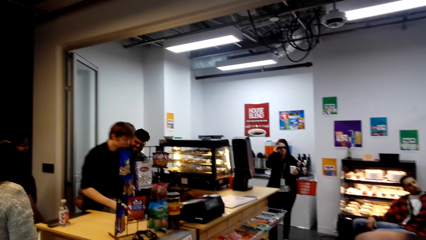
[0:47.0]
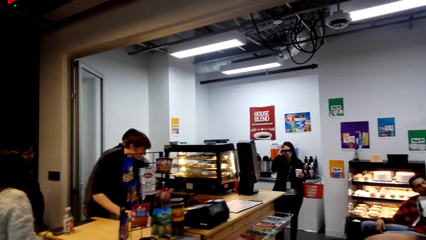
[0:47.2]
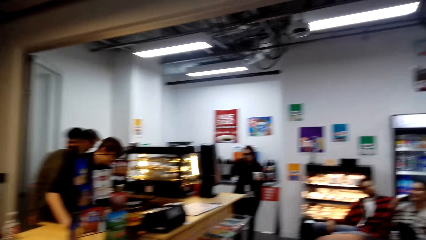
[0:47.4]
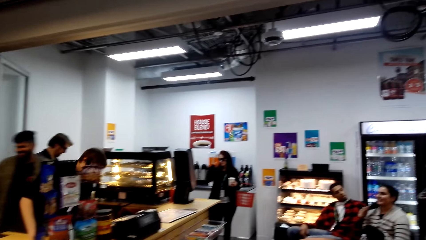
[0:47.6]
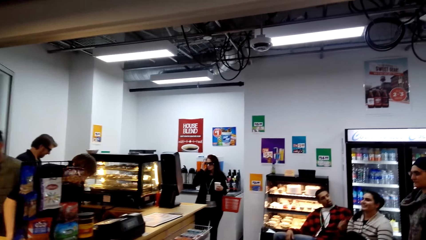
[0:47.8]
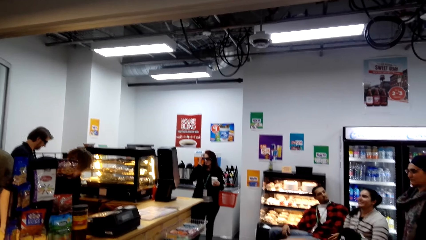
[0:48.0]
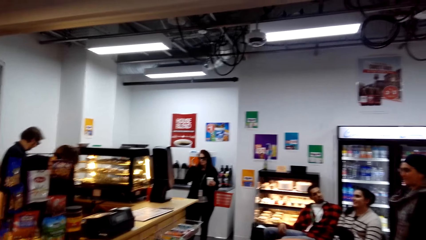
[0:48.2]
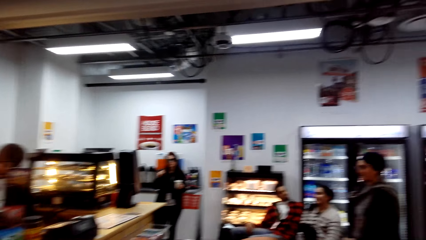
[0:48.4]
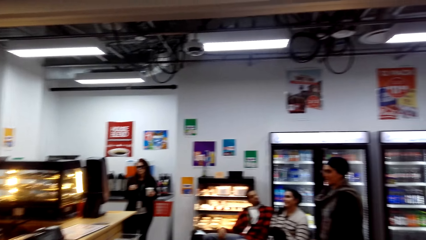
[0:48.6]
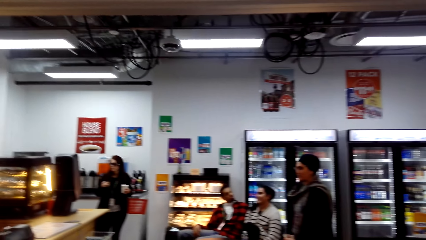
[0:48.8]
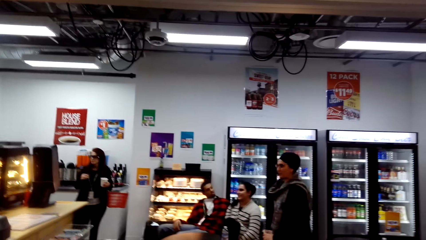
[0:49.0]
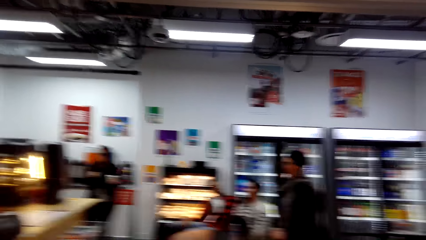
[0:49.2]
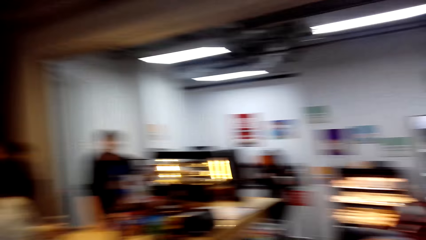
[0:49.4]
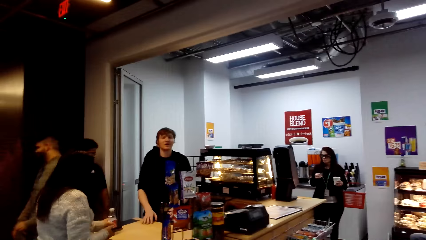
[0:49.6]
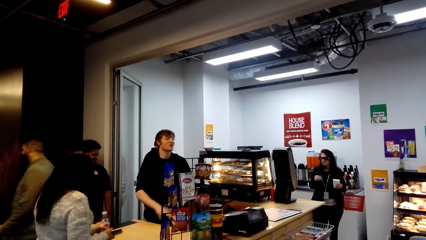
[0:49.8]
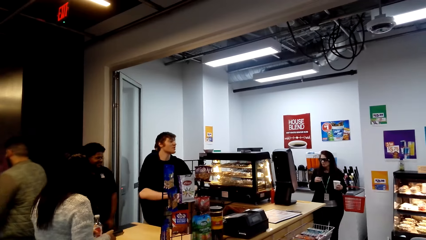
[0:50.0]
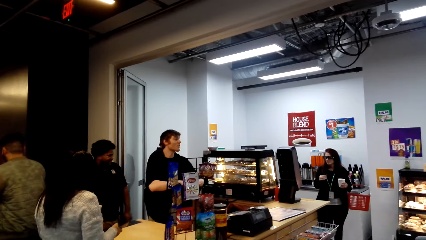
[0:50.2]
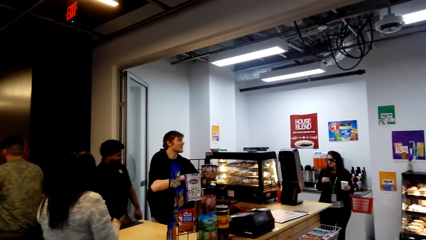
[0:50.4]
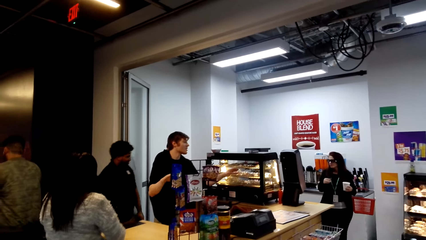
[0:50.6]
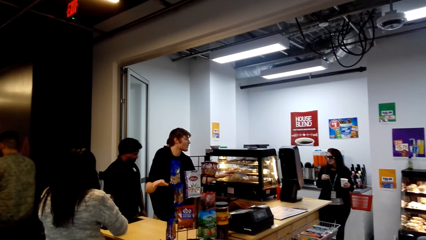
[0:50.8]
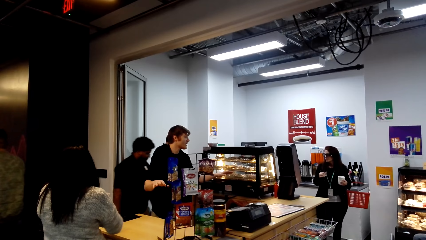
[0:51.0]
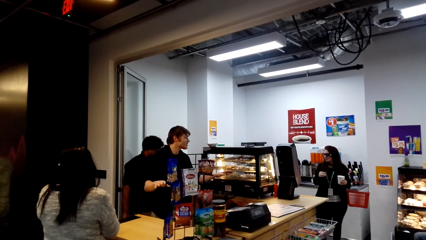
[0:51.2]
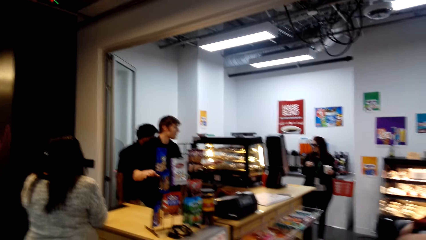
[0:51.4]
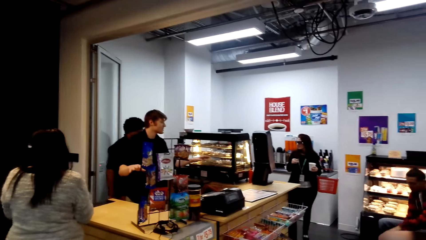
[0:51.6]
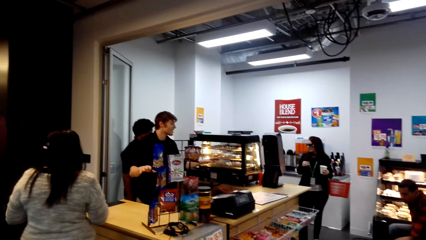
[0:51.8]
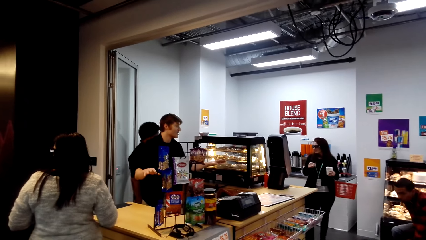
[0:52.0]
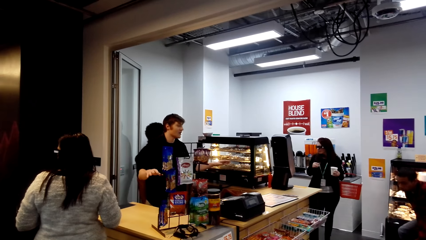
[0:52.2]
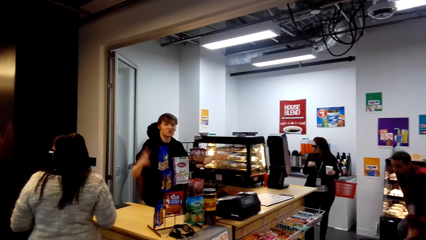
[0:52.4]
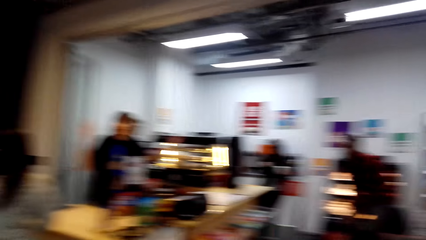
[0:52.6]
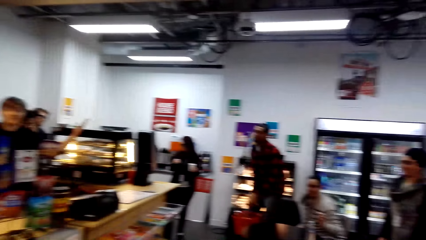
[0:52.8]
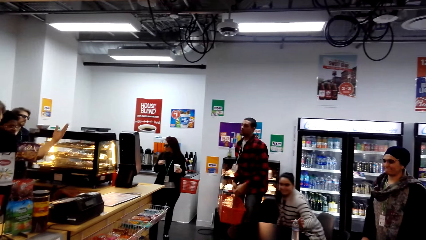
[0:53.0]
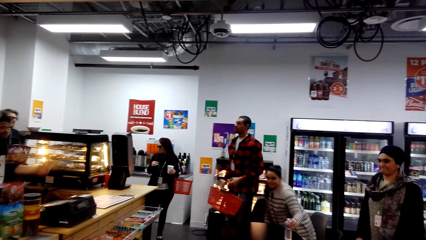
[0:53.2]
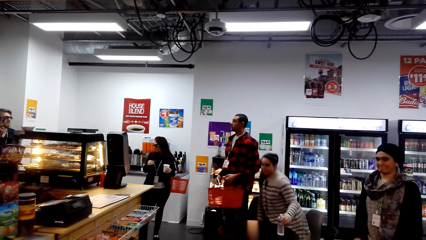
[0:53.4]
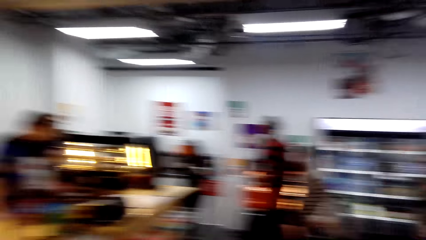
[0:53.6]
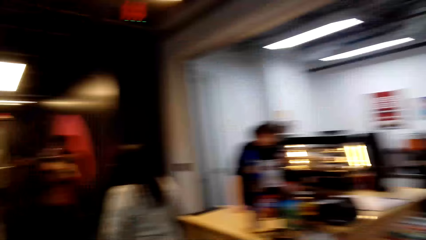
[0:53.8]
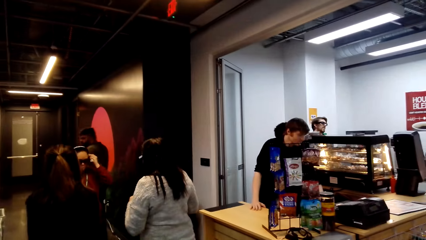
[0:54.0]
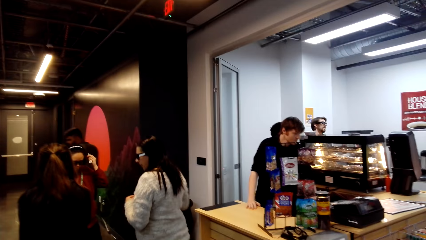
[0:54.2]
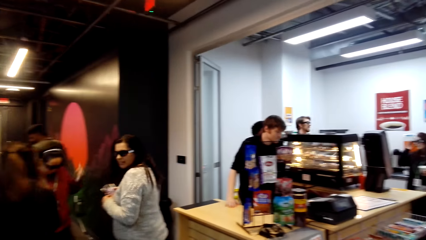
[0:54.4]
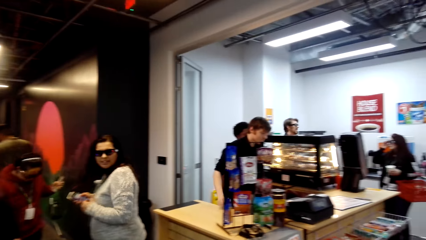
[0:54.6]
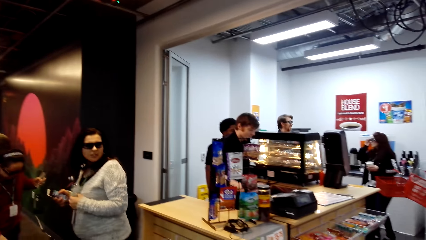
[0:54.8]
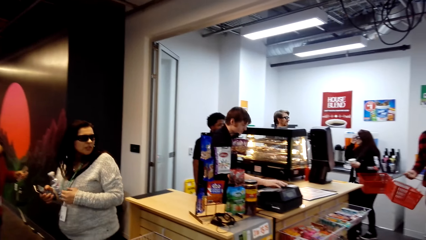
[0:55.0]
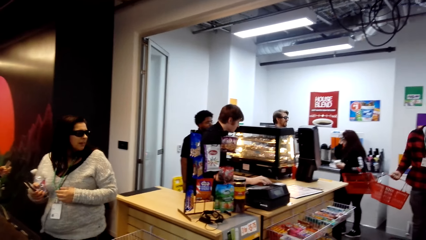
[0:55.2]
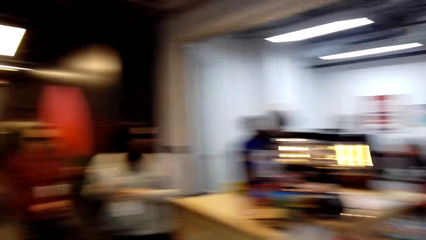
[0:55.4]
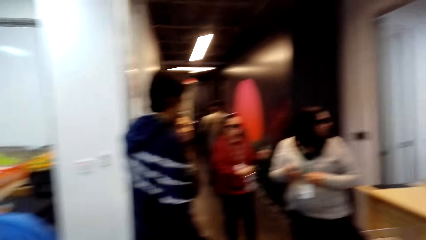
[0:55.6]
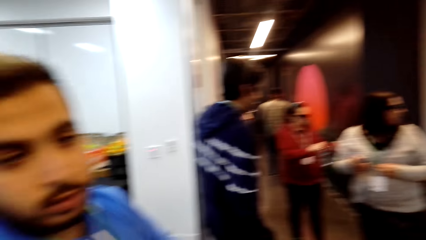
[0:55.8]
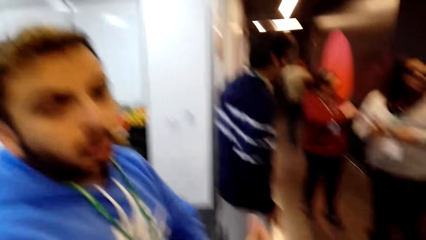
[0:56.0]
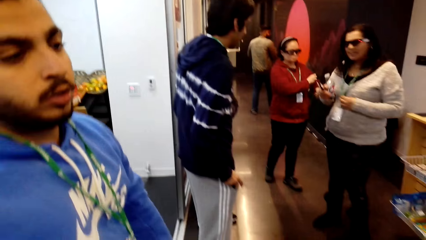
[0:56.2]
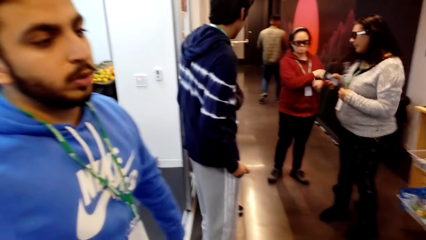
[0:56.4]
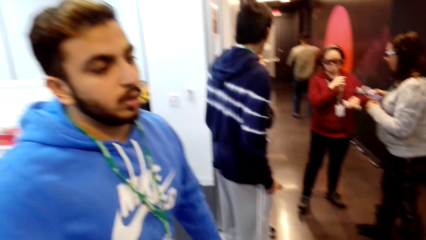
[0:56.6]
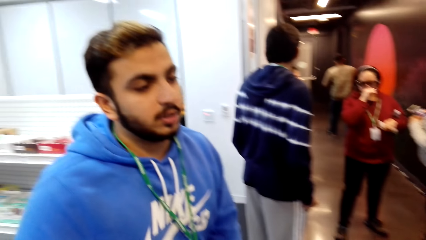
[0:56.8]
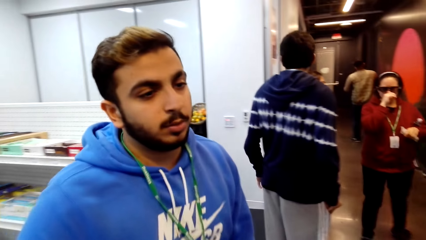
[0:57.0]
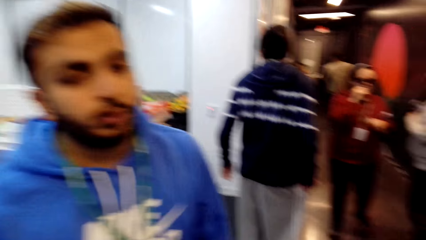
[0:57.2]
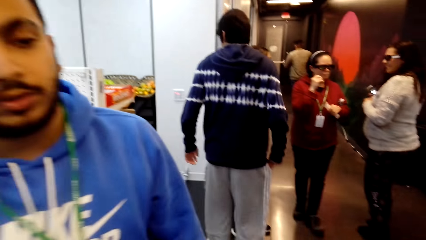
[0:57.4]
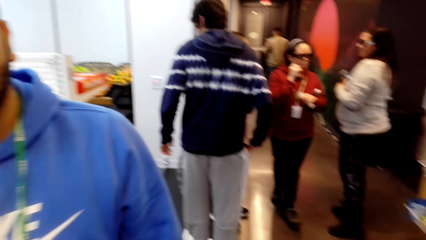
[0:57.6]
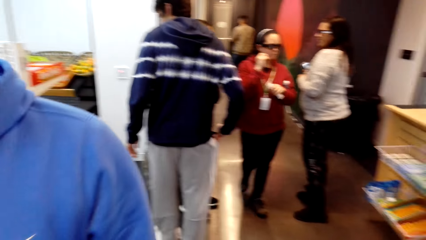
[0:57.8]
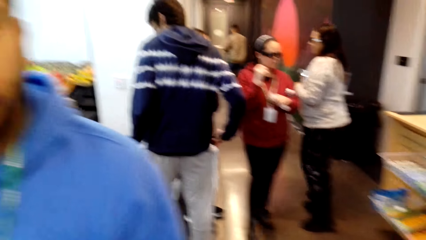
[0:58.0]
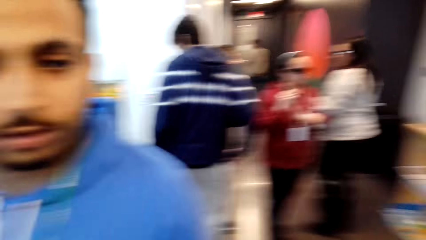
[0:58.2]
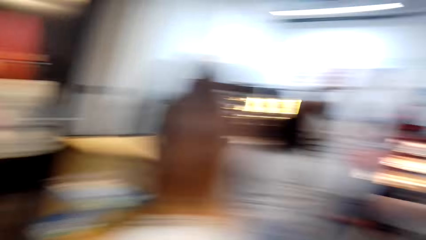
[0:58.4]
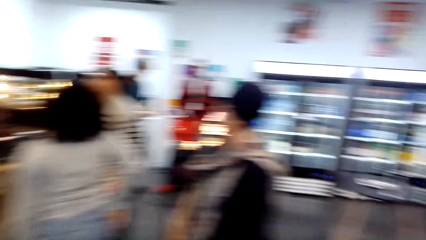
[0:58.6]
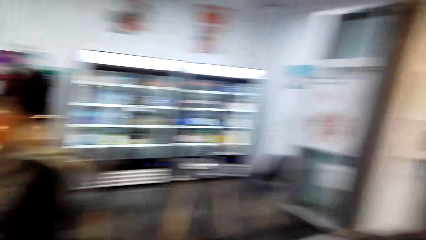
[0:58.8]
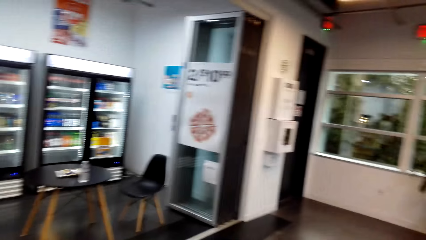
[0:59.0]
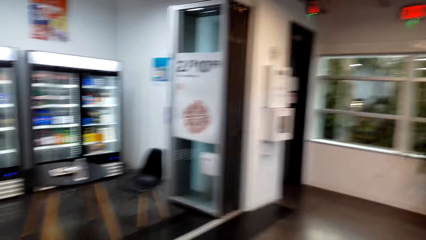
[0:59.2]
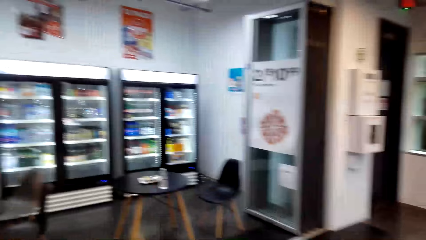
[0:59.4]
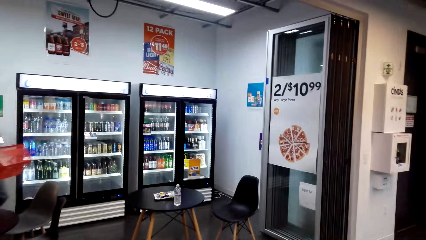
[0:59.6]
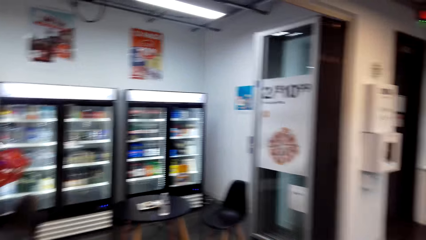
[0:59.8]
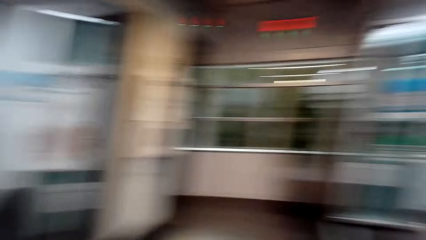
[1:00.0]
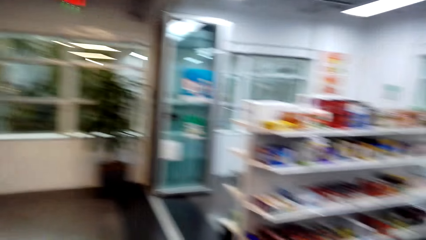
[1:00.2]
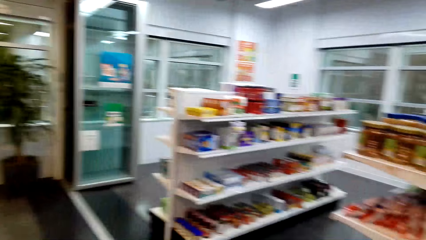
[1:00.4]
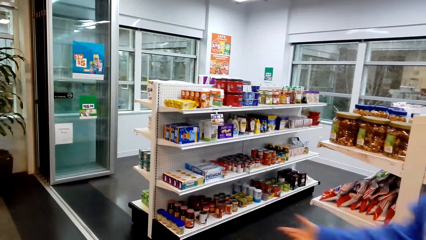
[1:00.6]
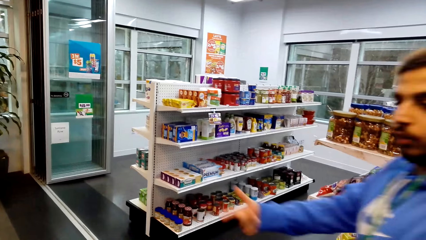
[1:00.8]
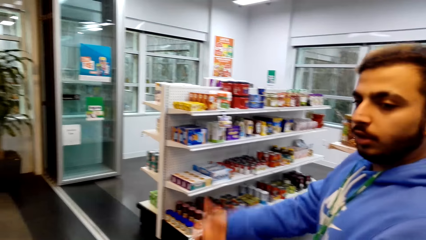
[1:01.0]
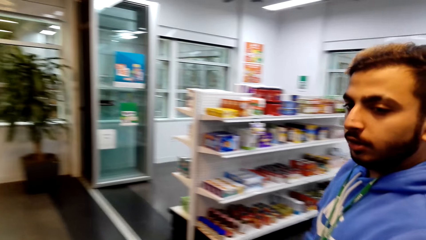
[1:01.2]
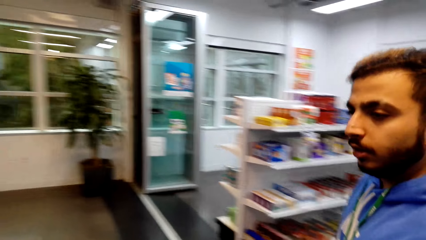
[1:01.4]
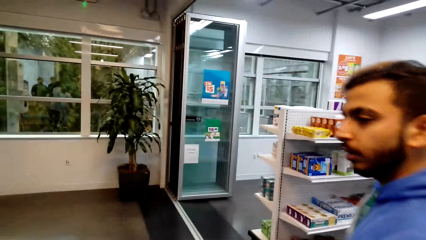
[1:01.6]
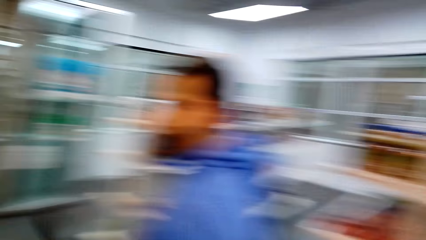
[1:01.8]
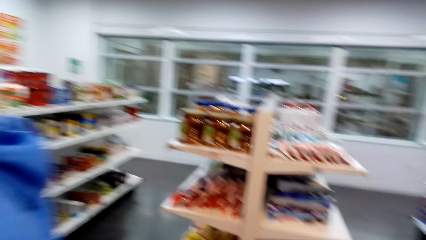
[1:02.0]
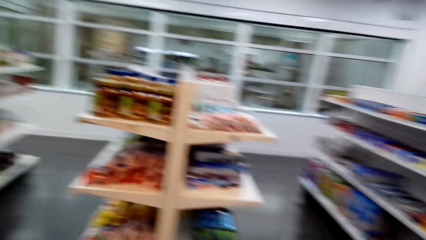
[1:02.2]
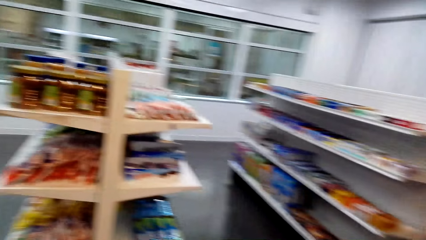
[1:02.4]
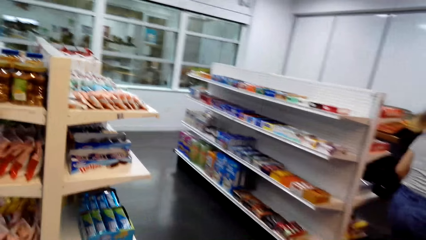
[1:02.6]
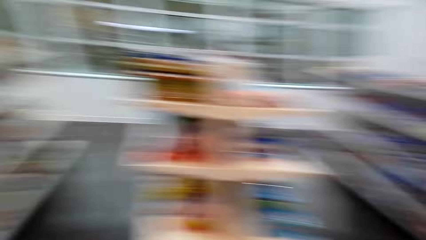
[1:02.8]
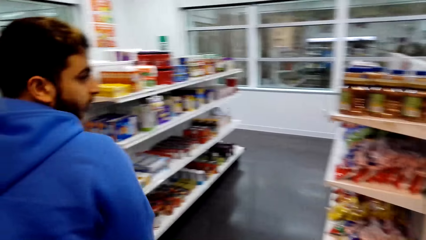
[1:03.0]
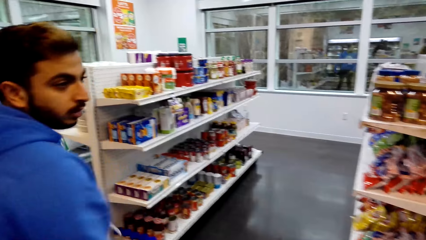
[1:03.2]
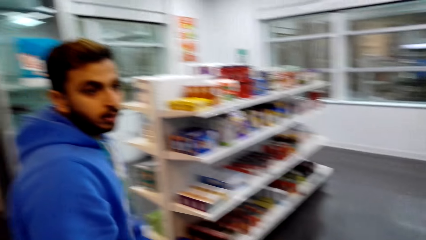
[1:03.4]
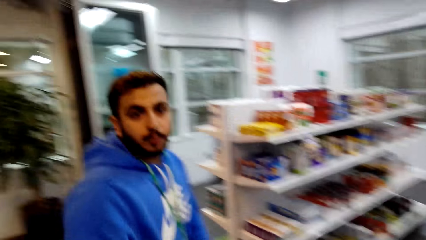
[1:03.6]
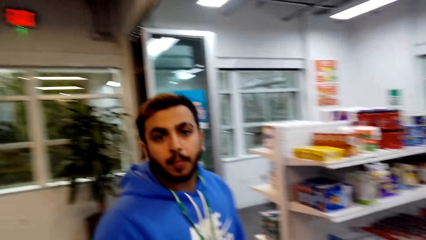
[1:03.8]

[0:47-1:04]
The cashier dialogues with customers. The camera wearer converses with a man. They look around.
